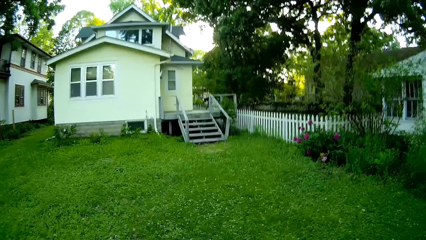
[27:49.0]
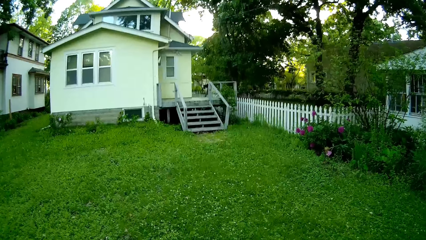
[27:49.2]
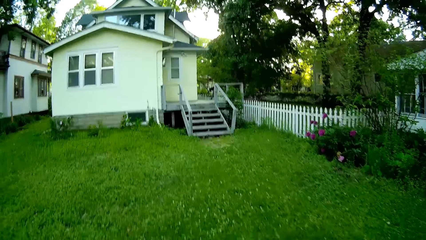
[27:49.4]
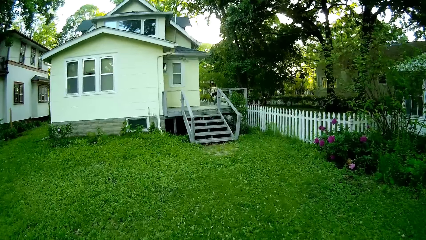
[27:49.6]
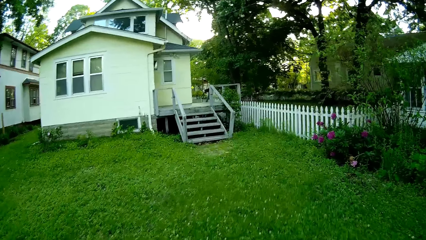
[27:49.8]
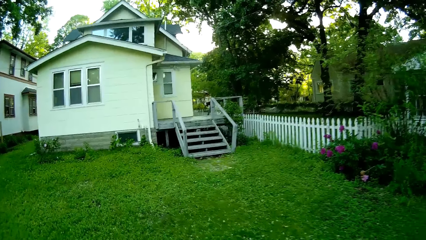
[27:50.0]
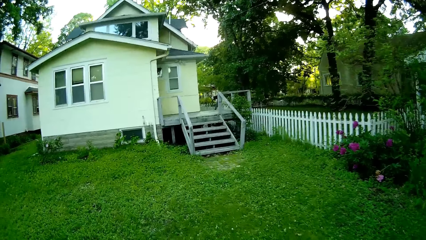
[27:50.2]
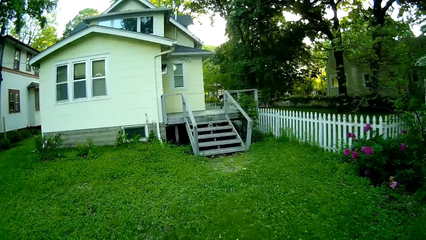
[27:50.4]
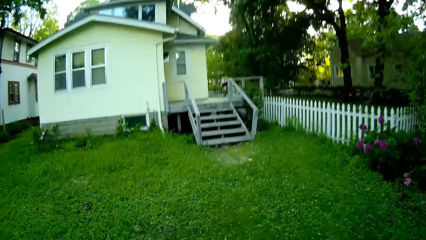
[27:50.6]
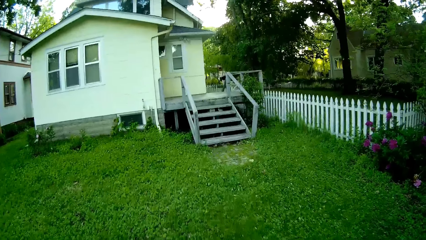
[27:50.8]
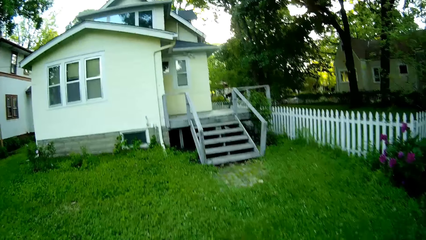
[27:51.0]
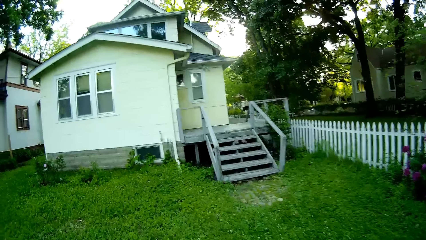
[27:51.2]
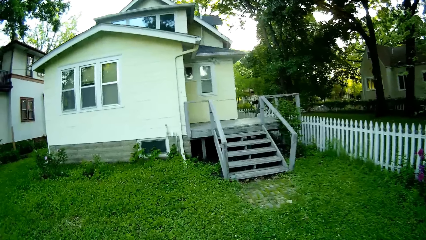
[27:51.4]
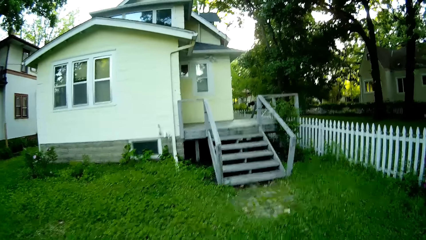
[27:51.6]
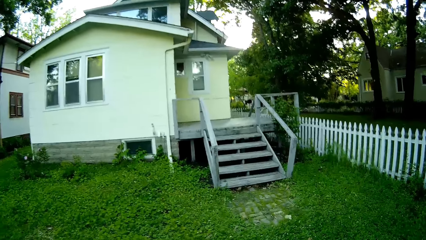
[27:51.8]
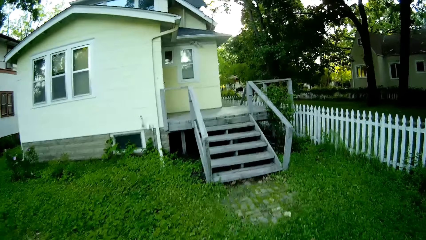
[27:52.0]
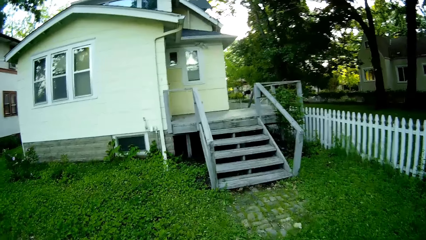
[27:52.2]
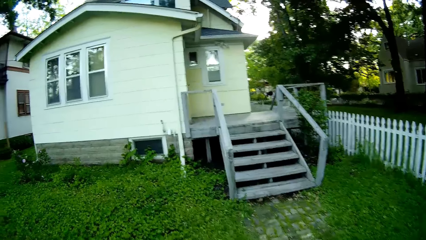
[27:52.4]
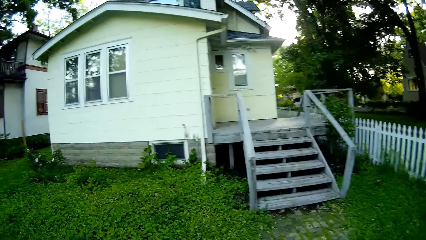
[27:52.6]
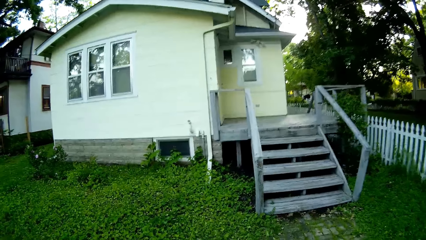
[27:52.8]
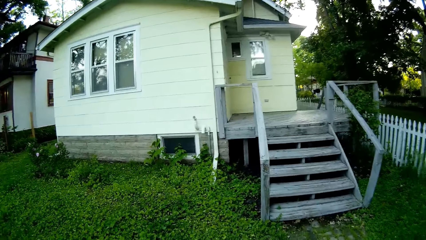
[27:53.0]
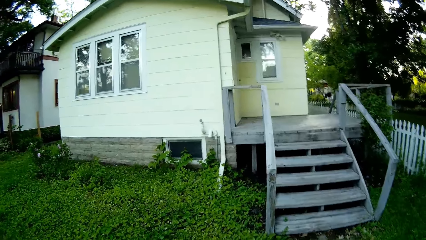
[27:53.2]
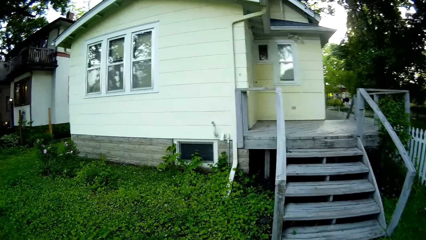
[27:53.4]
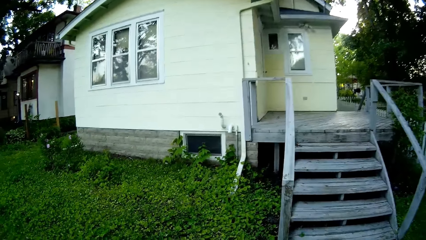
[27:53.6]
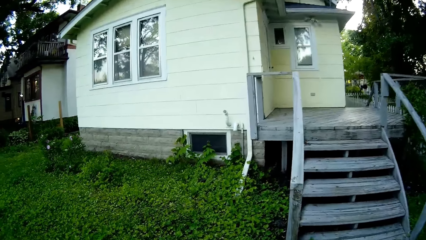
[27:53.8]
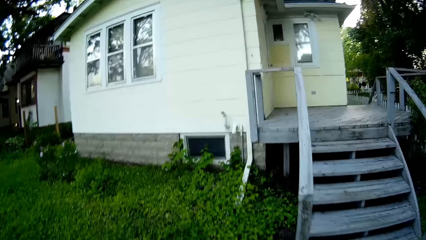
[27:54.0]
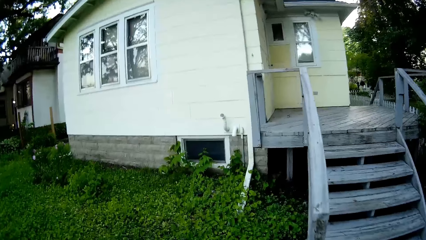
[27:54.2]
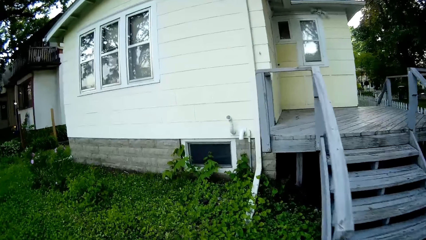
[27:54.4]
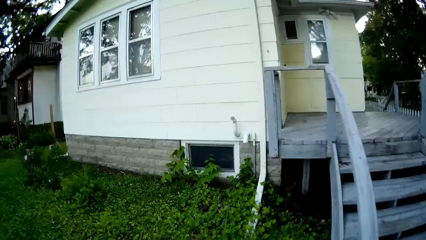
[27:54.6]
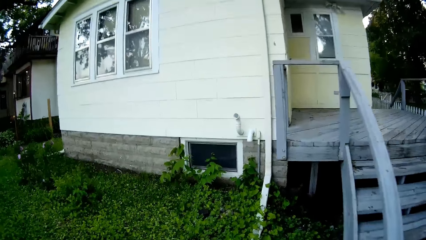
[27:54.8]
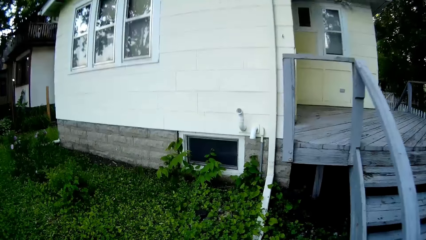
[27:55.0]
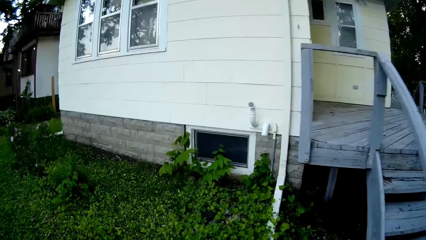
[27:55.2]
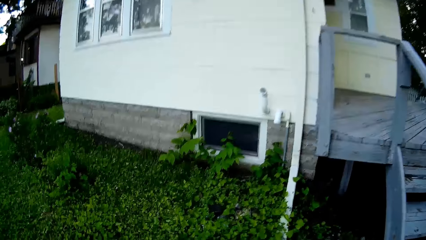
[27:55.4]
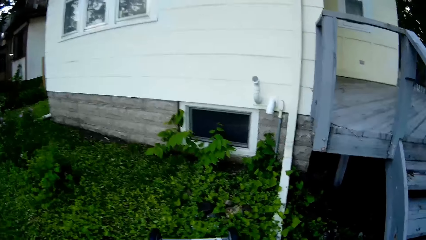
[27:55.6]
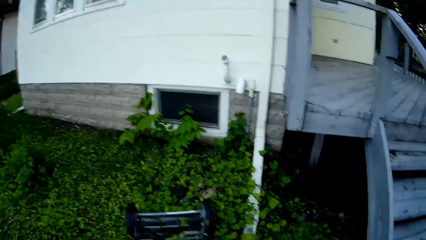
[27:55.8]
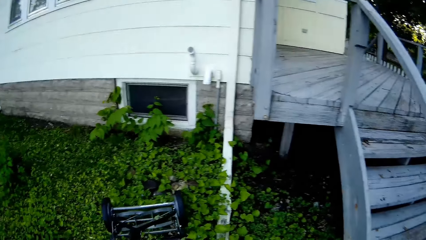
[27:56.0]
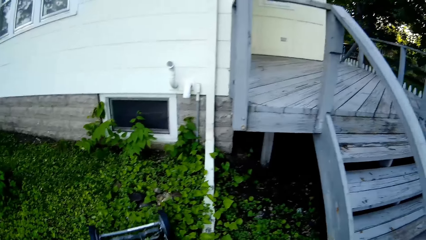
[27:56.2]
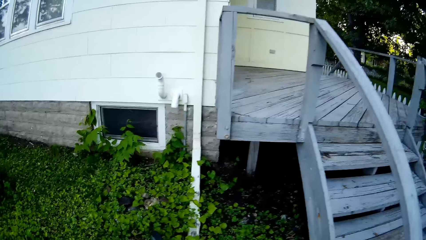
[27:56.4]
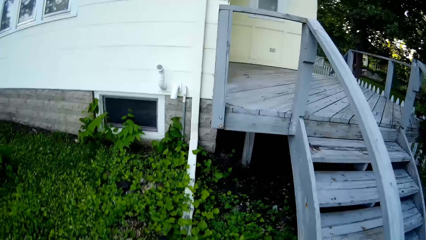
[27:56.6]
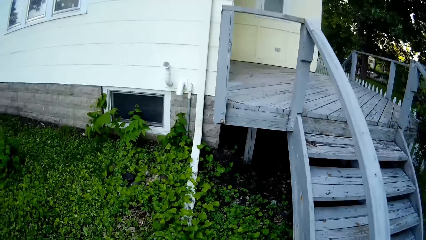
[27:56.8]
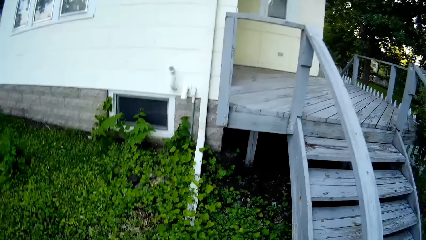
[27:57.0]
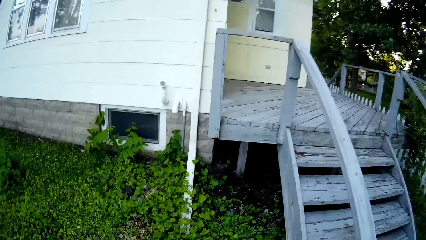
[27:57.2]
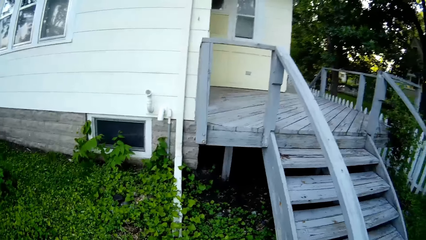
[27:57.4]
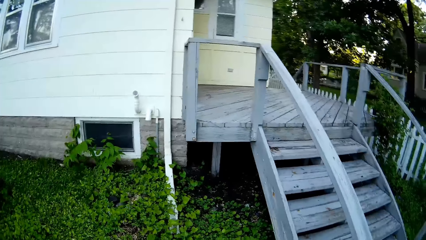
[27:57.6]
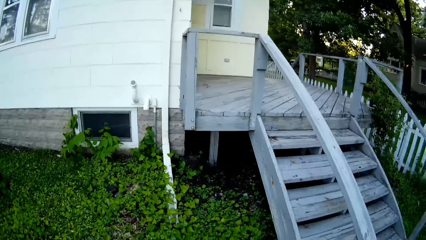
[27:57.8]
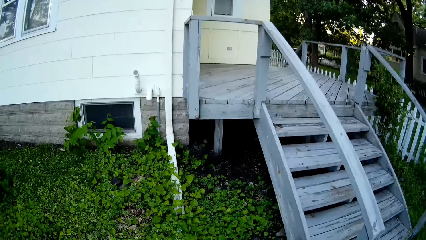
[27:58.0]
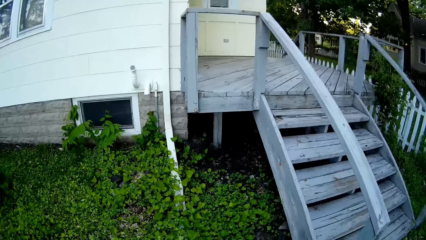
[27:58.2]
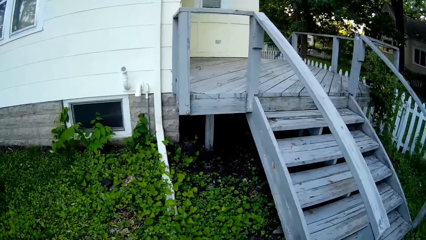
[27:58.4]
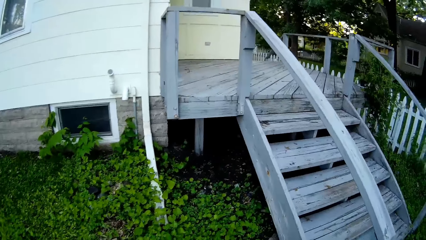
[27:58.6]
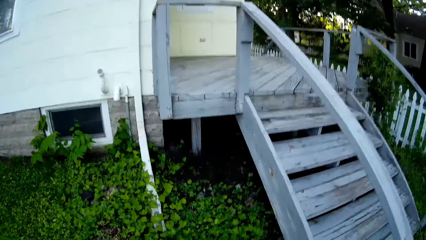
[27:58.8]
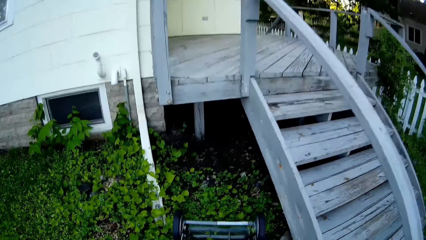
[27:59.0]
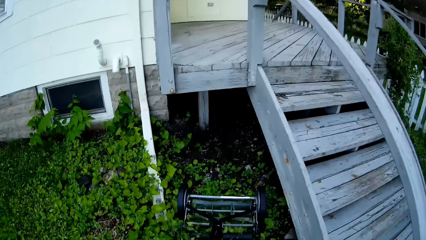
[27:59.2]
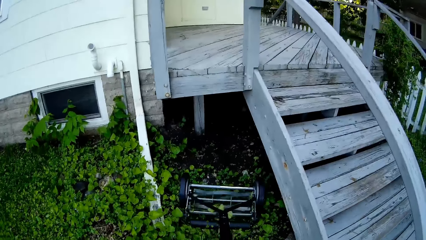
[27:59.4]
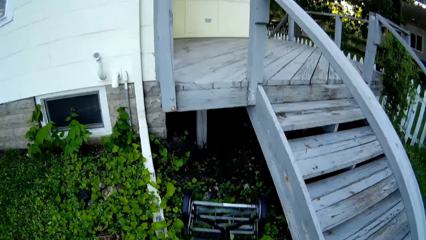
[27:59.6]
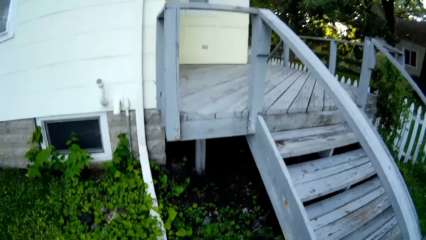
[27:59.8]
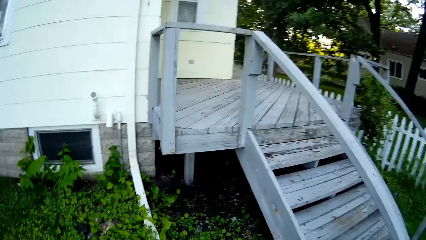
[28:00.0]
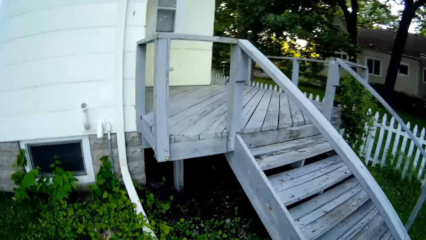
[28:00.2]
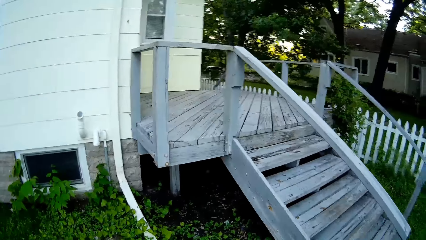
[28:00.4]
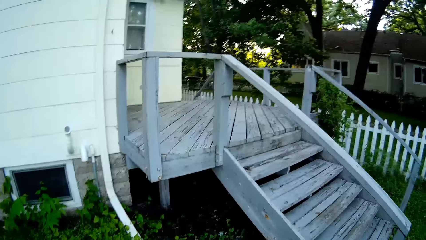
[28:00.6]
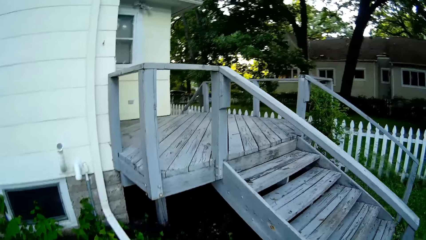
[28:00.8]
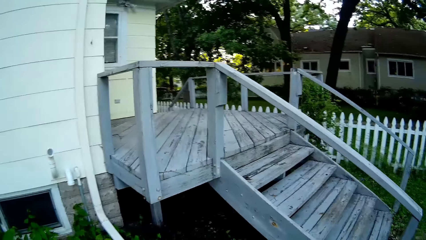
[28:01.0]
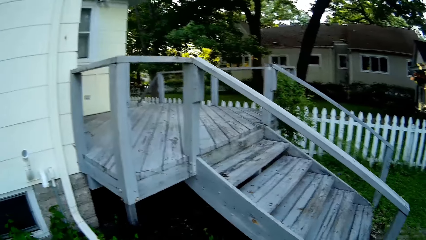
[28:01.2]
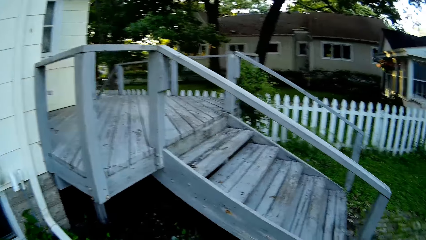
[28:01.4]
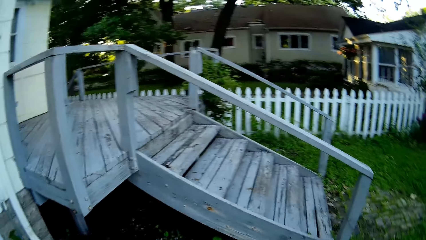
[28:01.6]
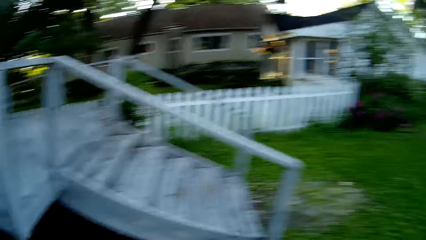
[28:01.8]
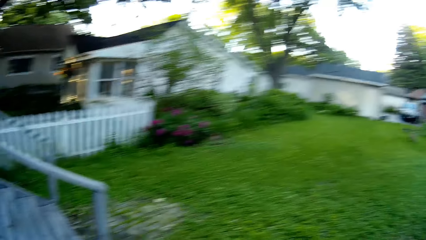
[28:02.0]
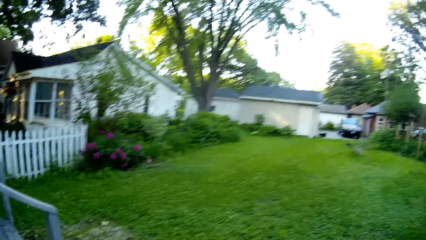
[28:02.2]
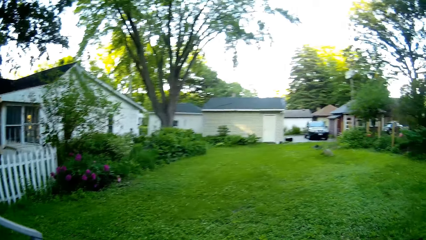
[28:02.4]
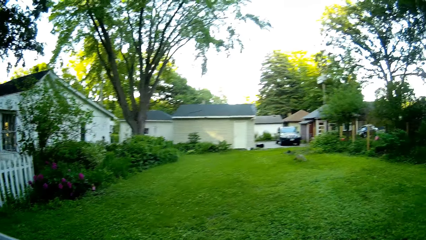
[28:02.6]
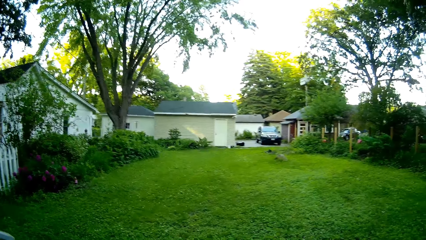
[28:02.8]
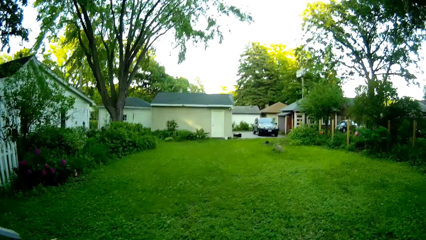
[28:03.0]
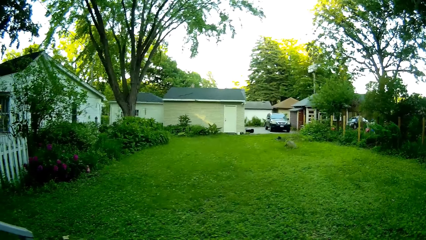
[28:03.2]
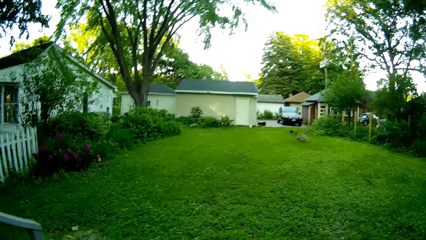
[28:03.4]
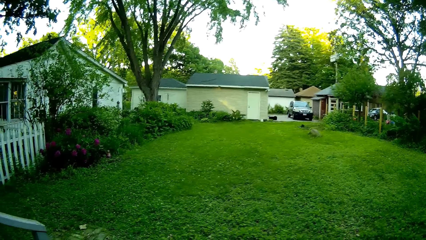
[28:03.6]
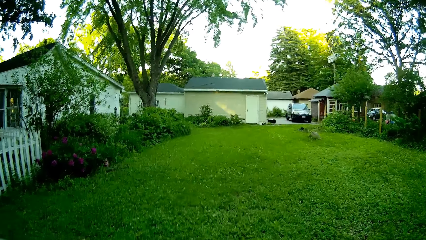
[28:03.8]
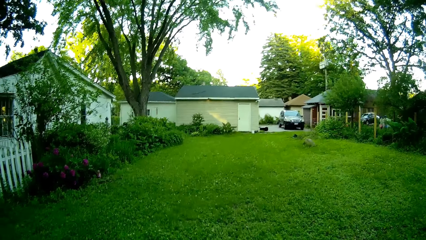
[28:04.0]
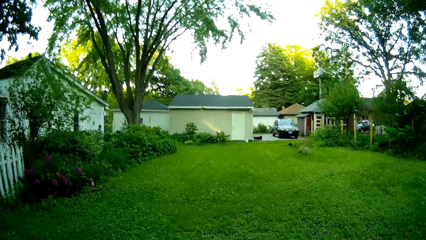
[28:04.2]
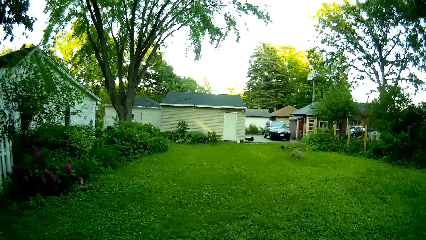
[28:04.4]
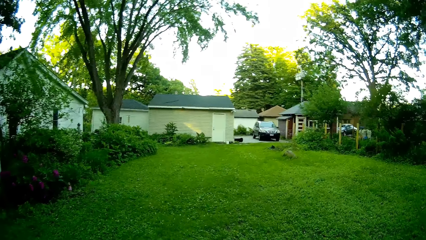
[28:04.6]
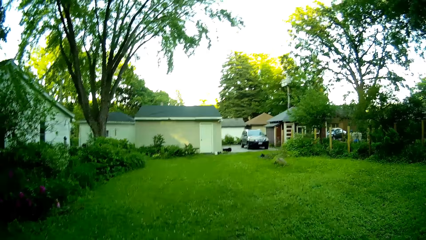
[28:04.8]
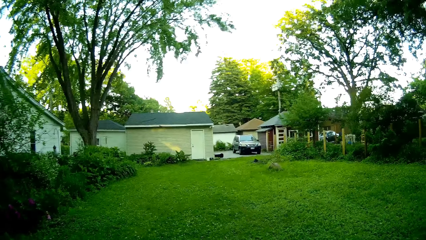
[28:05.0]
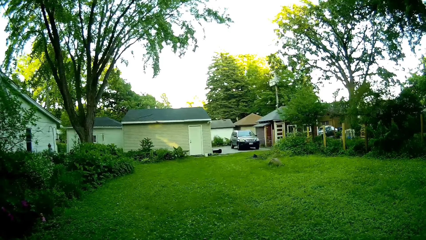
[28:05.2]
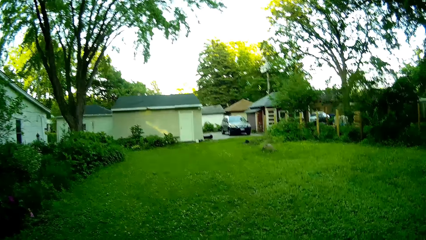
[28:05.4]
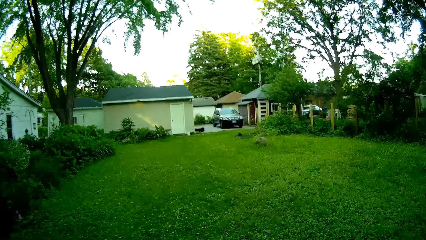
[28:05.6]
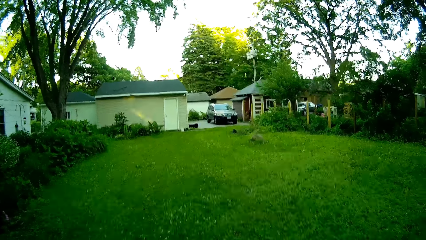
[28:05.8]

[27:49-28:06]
The camera wearer trims grass.
